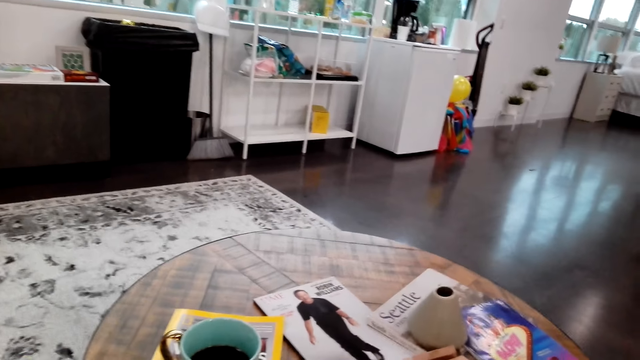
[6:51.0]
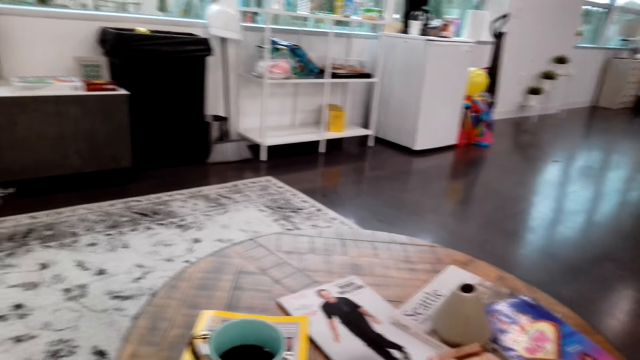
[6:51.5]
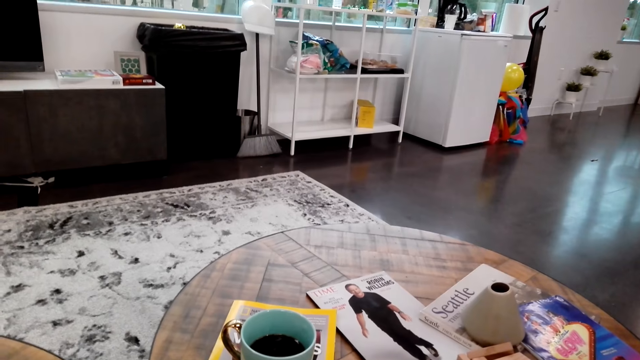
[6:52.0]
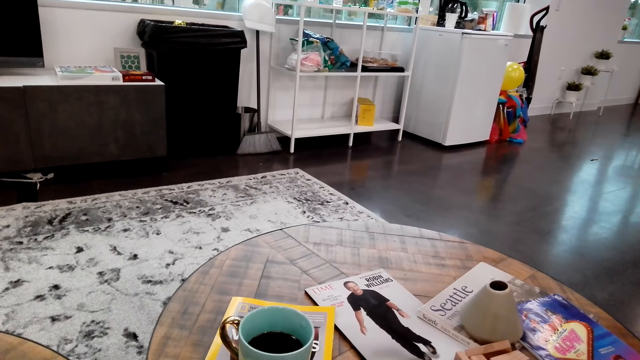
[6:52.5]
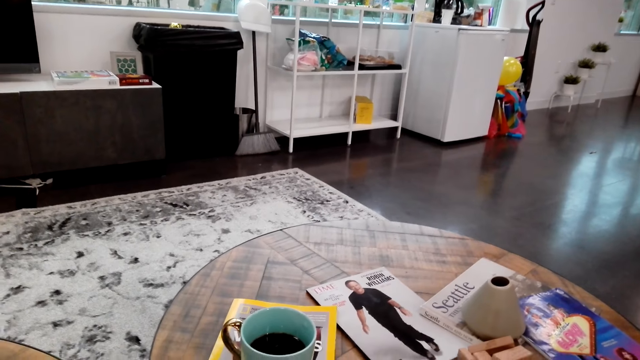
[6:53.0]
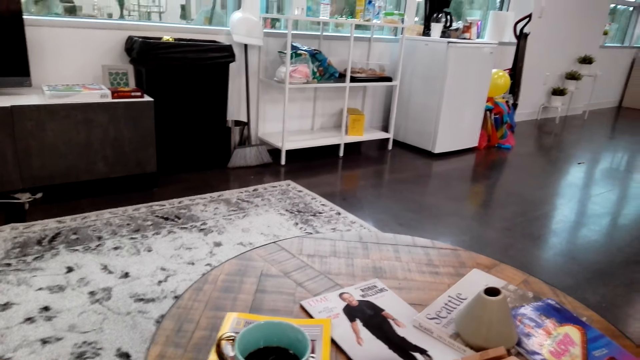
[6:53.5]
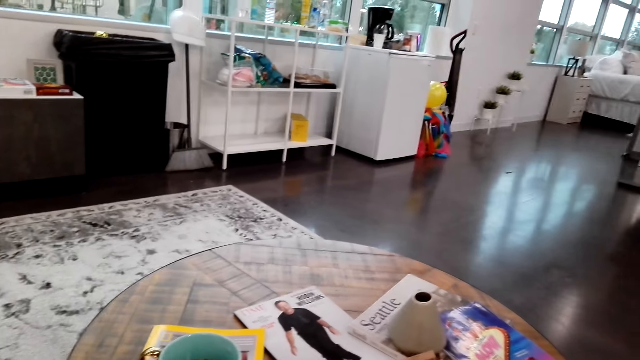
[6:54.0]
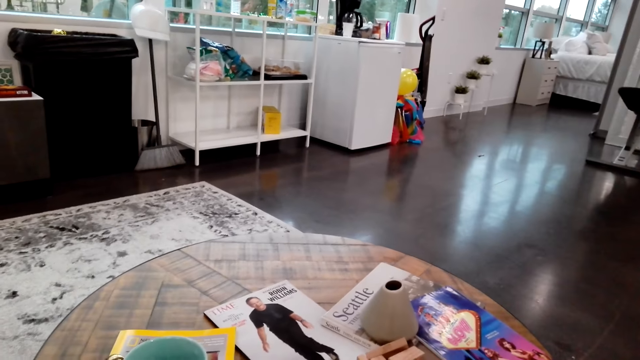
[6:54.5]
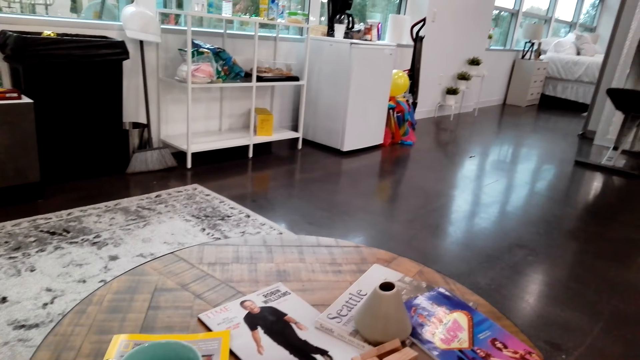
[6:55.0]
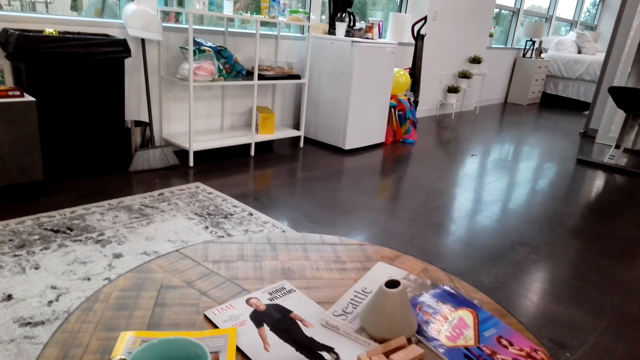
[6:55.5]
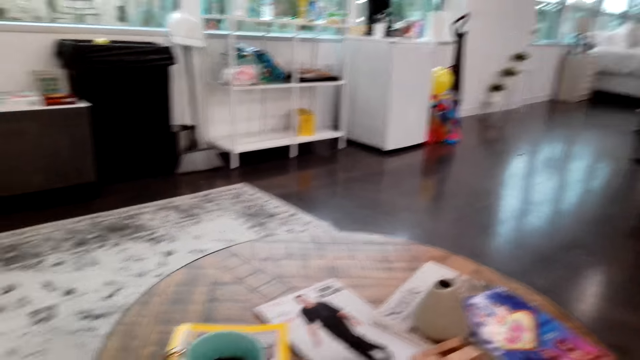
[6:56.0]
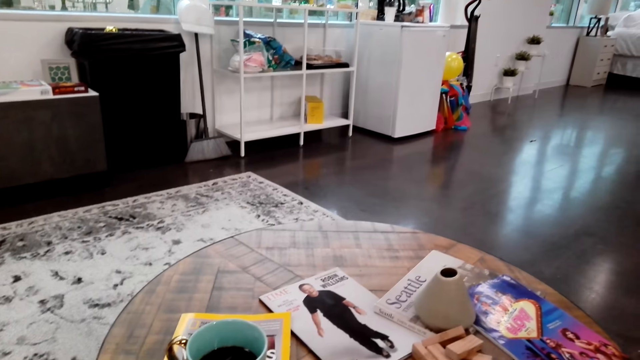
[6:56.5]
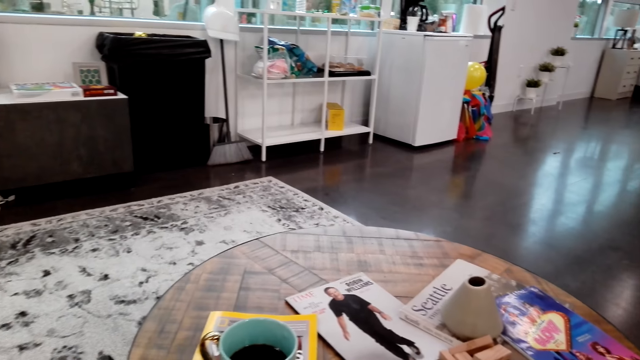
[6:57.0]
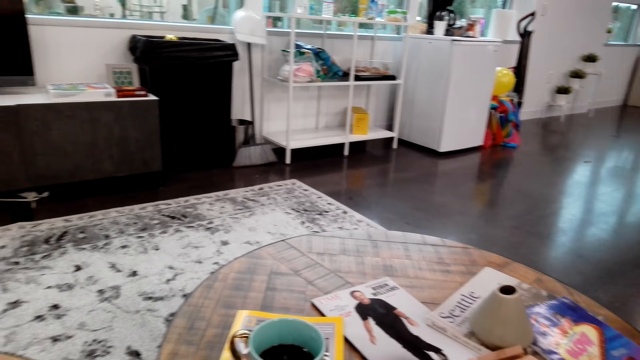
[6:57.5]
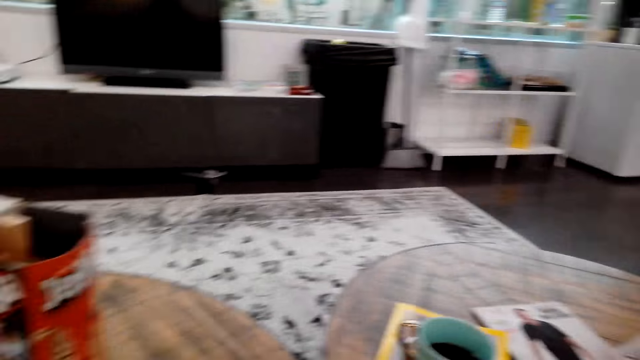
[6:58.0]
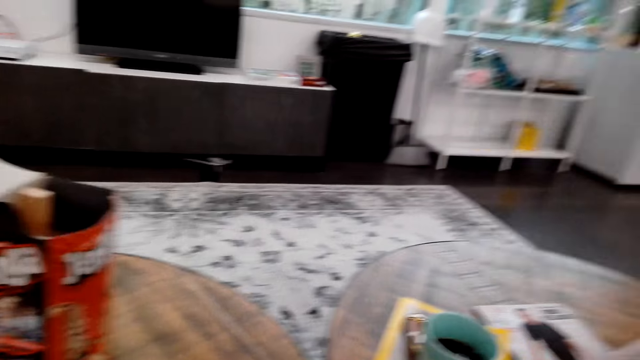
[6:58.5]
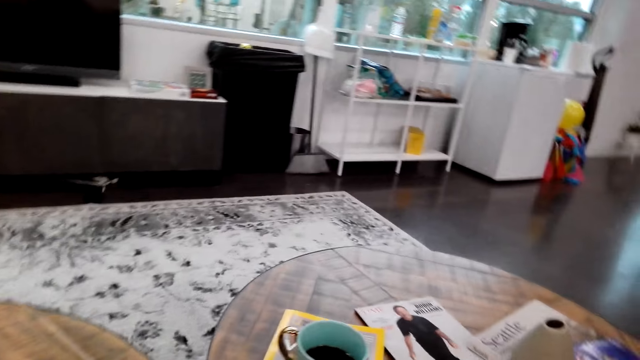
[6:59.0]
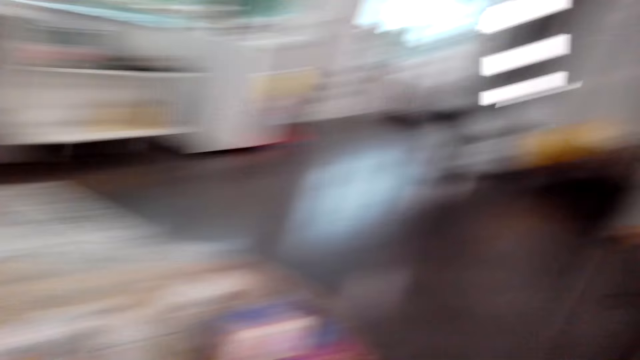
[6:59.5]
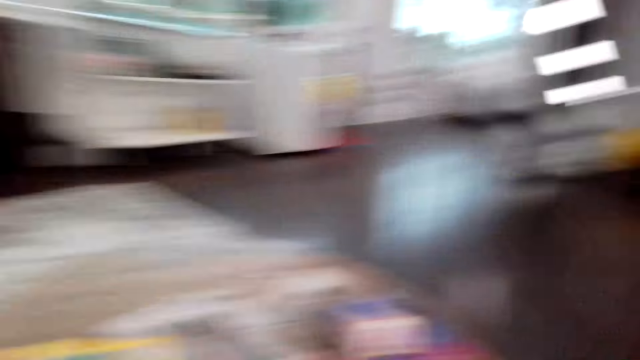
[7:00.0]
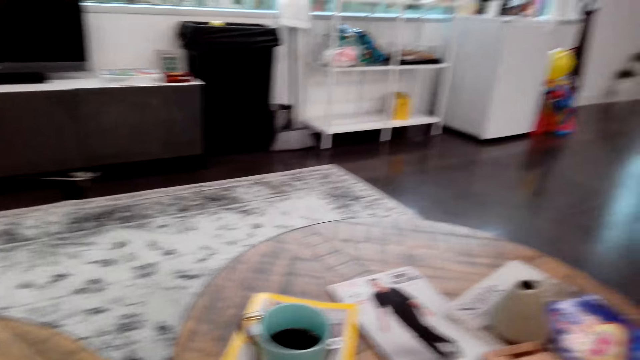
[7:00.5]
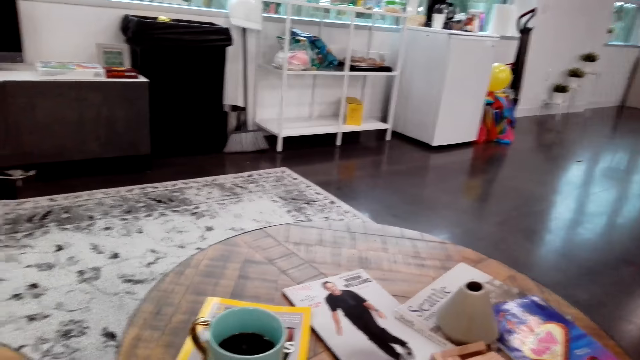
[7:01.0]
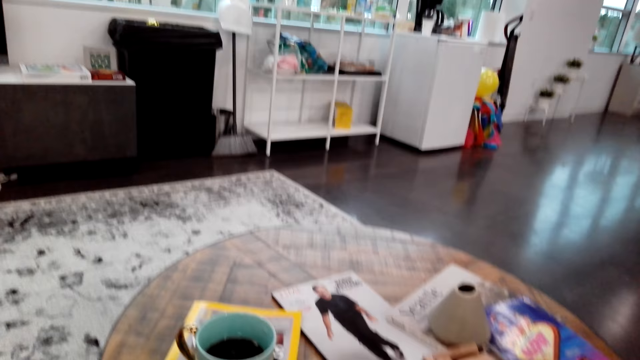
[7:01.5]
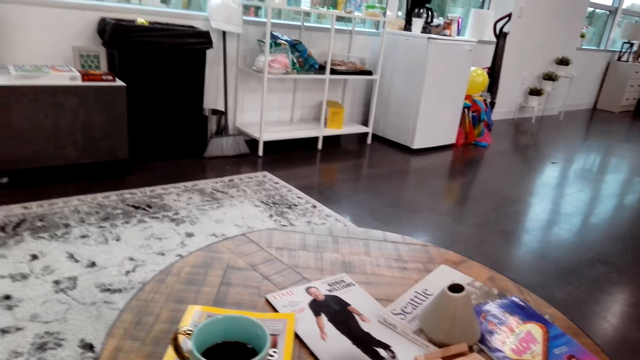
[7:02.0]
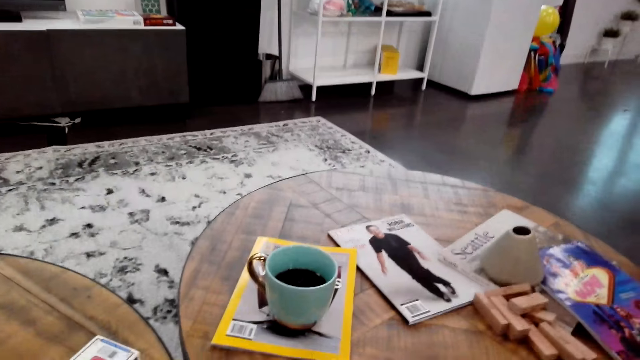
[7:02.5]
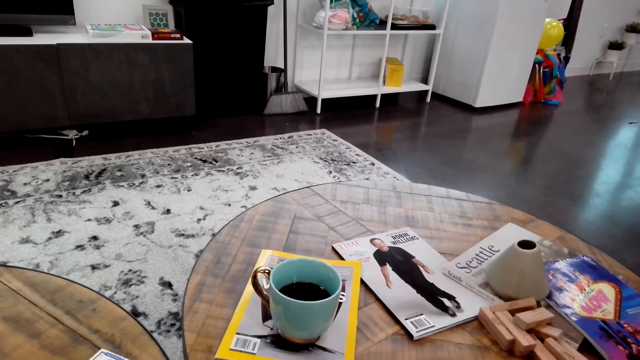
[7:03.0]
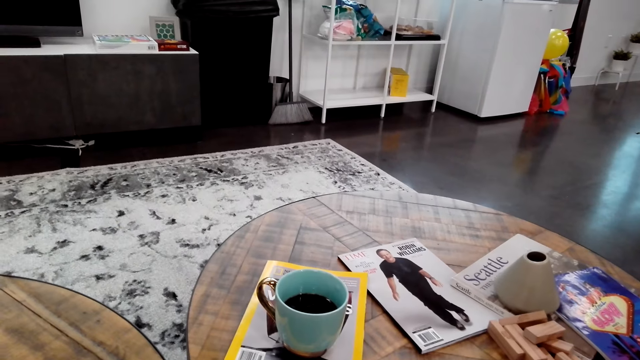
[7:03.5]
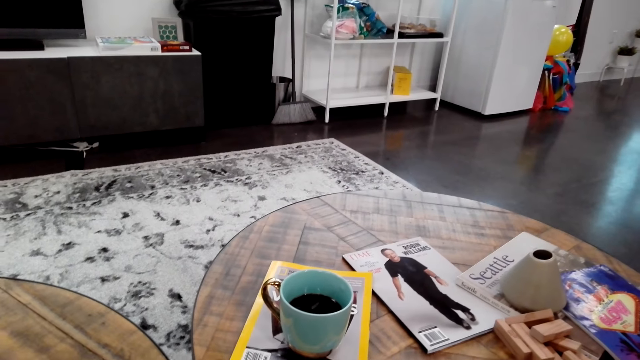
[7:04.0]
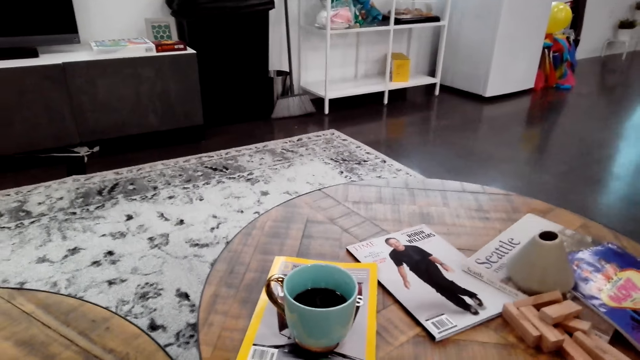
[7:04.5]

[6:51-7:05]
A woman speaks to the camera wearer. The camera wearer speaks to the woman.

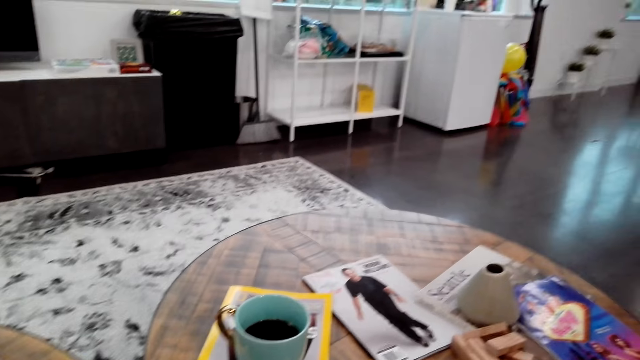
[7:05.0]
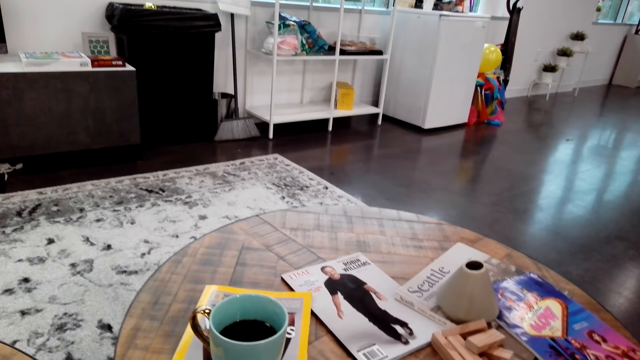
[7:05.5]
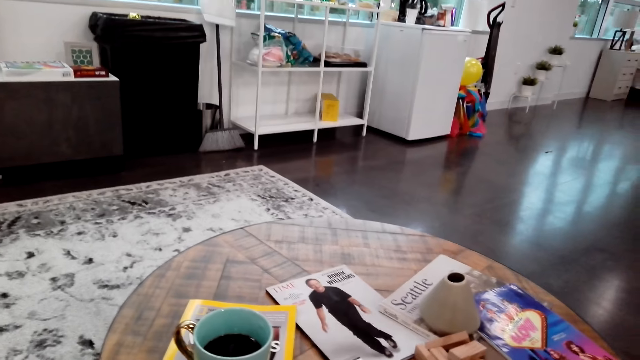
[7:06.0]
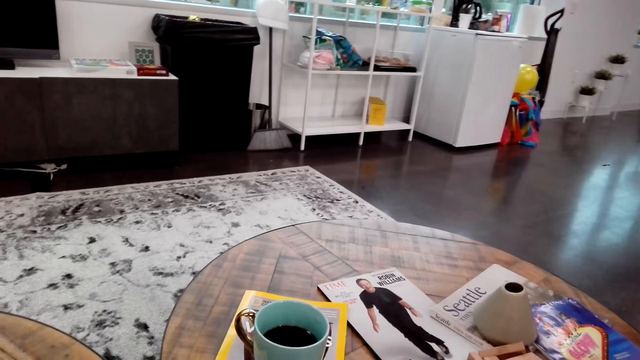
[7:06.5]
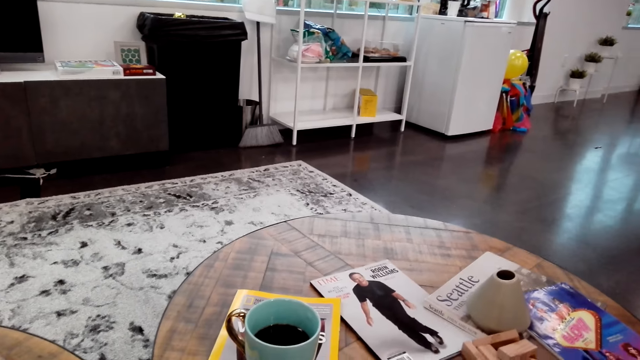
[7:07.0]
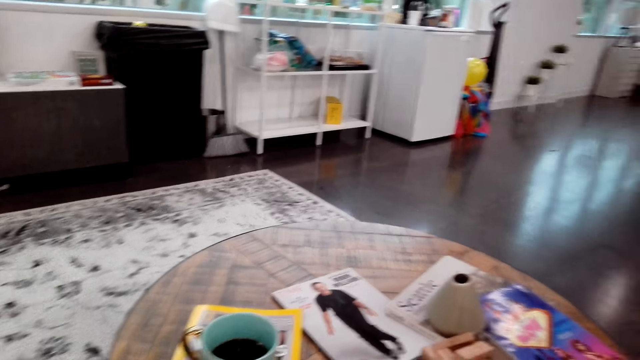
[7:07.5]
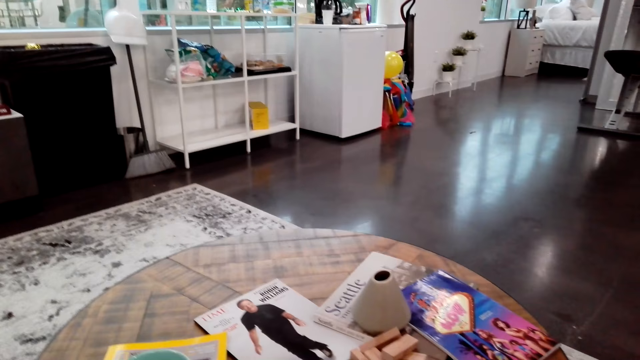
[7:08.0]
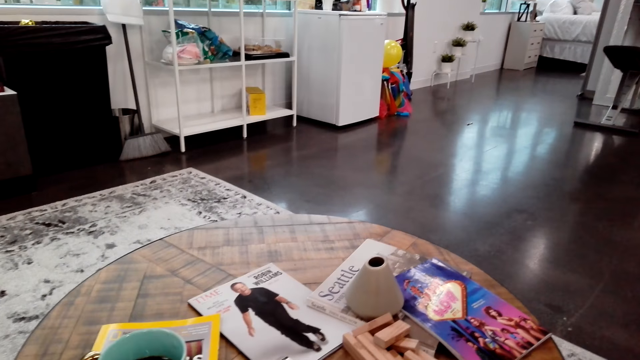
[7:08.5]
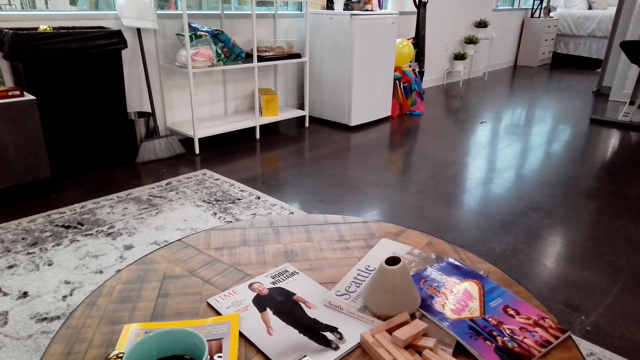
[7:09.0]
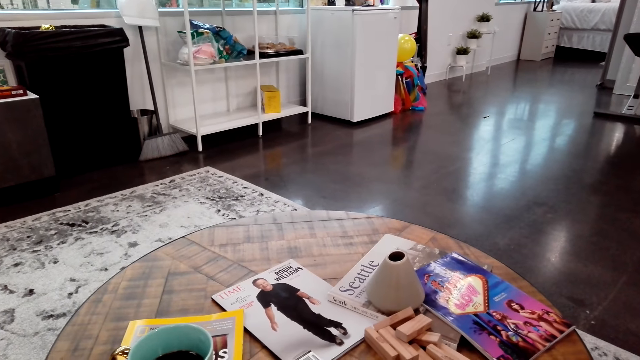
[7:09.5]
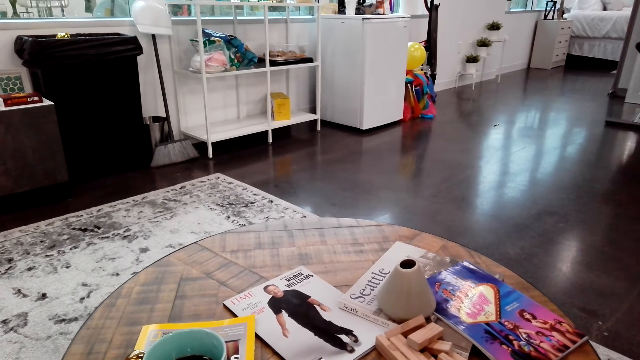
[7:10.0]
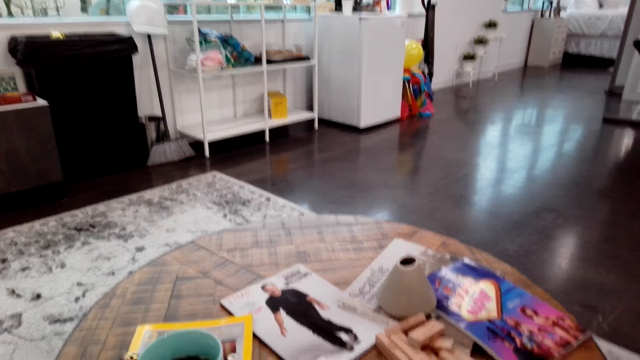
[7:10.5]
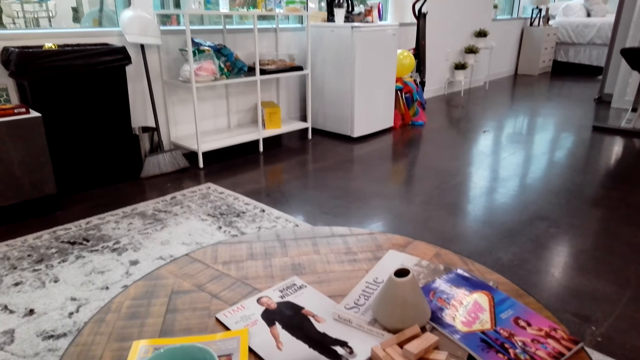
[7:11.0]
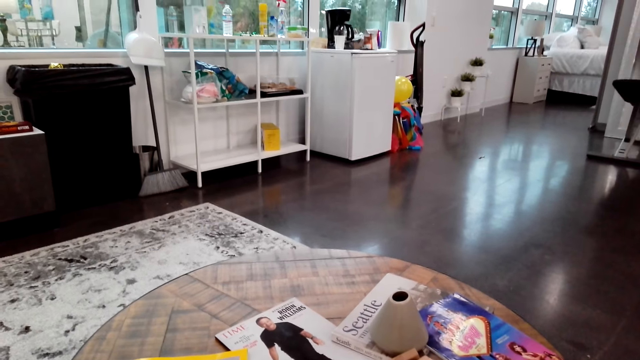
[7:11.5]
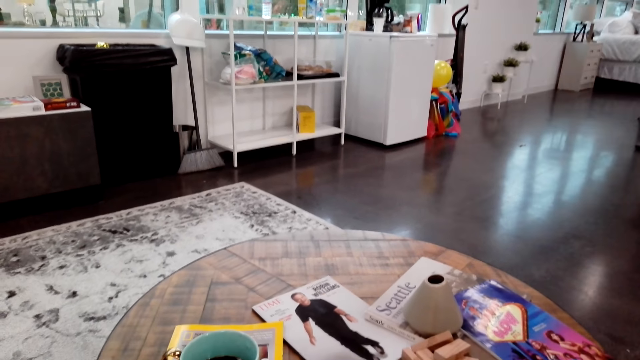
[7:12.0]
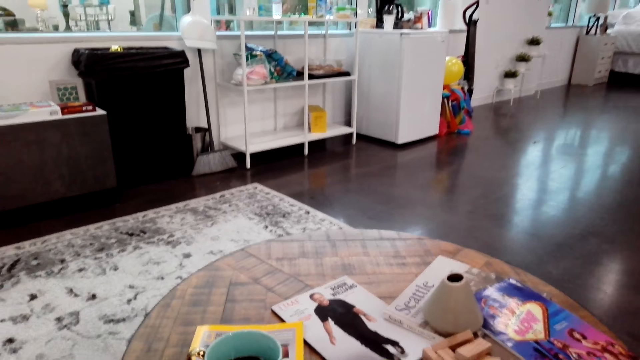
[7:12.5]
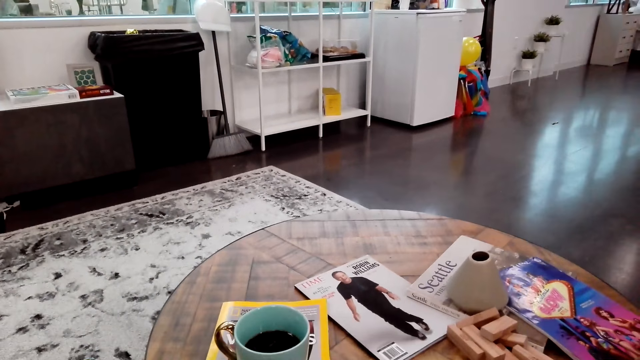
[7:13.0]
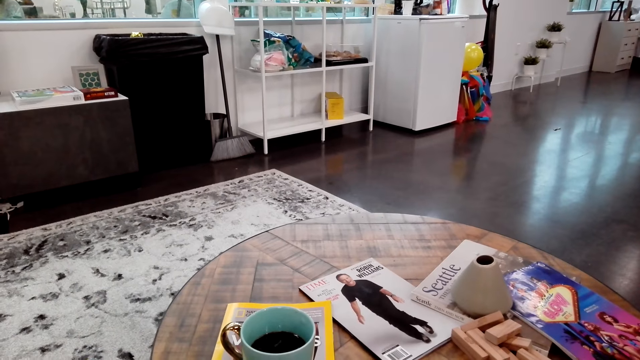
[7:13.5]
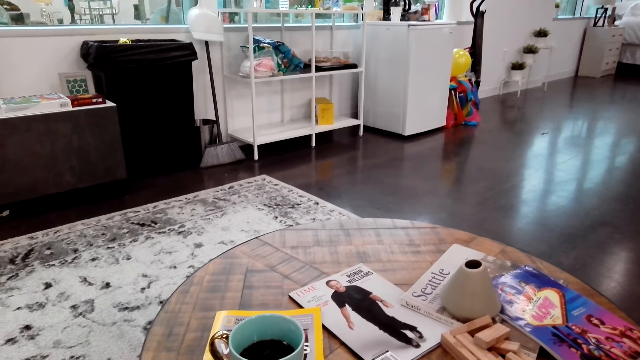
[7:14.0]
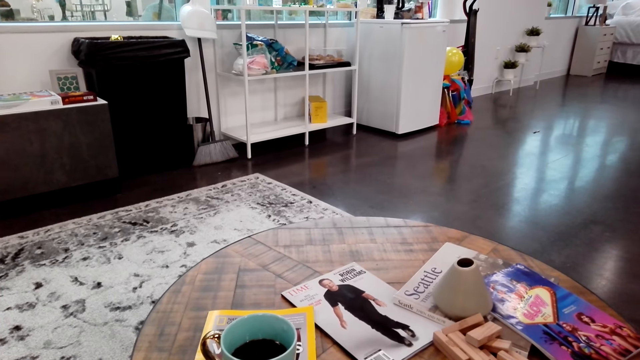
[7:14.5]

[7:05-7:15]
The camera wearer looks around. A woman speaks to the camera wearer.
